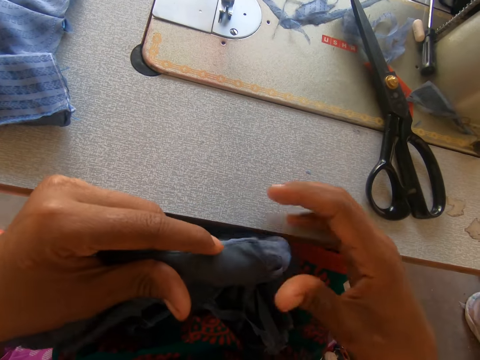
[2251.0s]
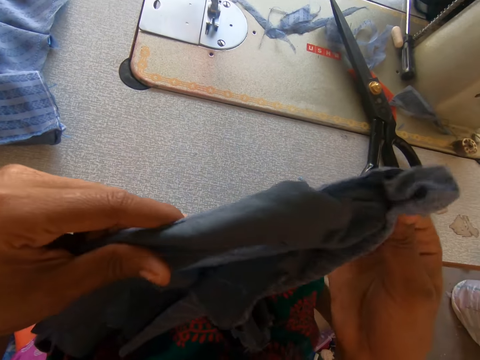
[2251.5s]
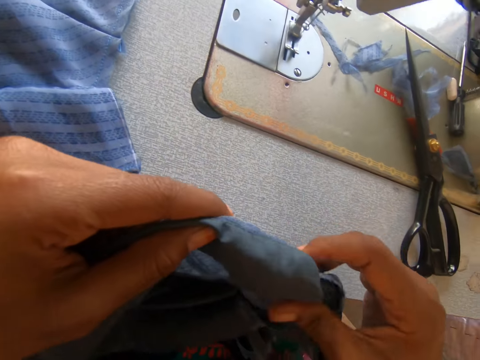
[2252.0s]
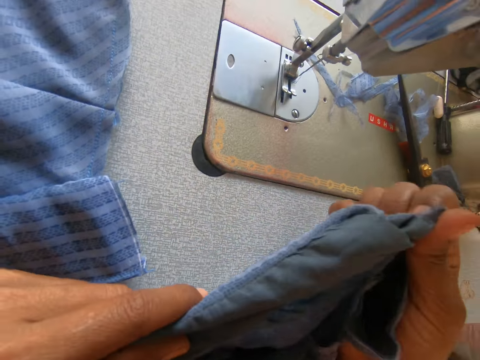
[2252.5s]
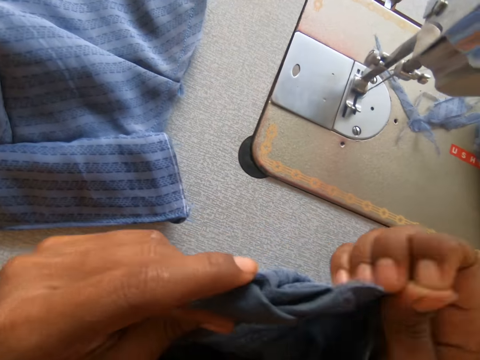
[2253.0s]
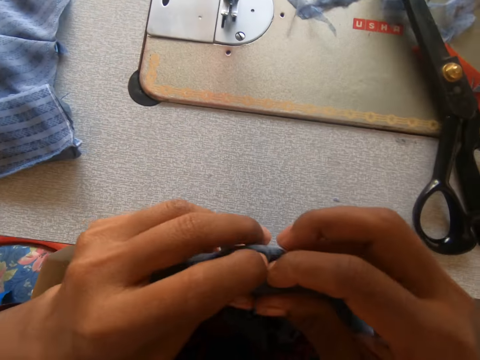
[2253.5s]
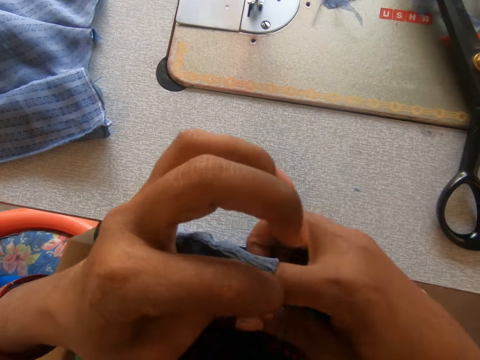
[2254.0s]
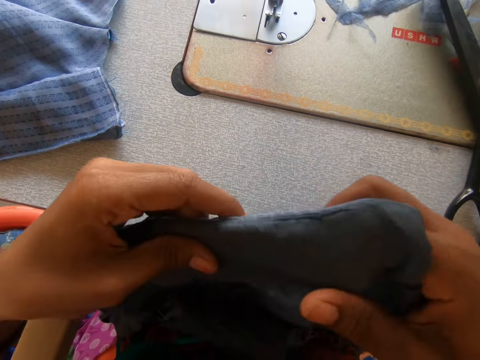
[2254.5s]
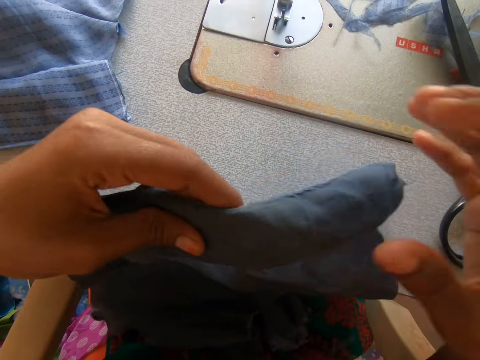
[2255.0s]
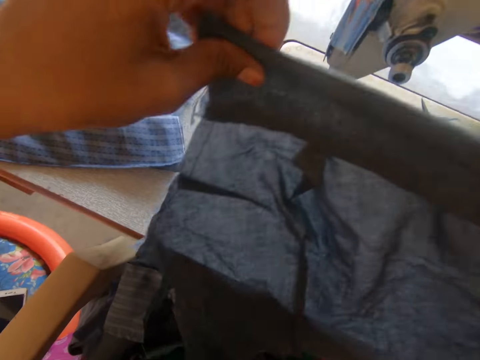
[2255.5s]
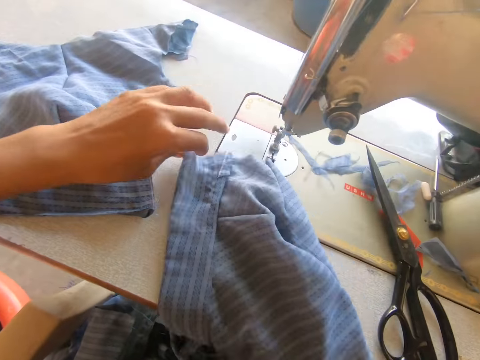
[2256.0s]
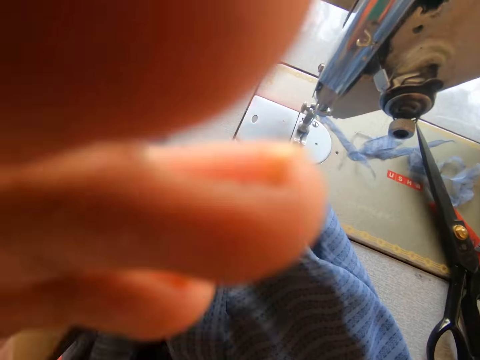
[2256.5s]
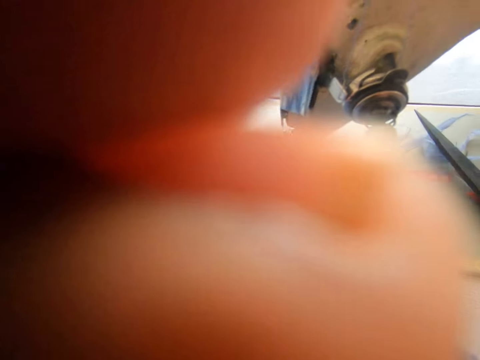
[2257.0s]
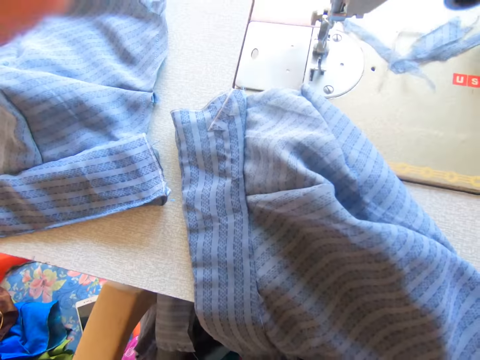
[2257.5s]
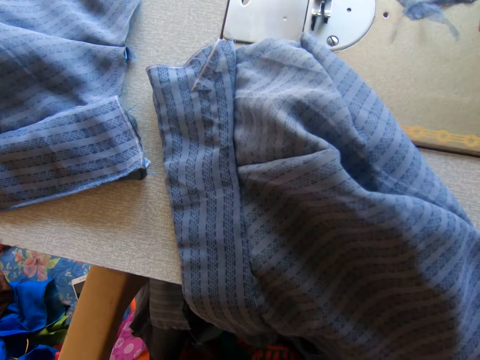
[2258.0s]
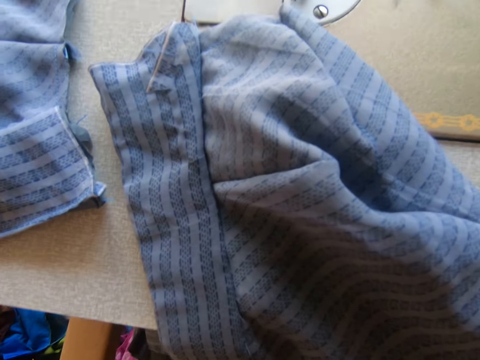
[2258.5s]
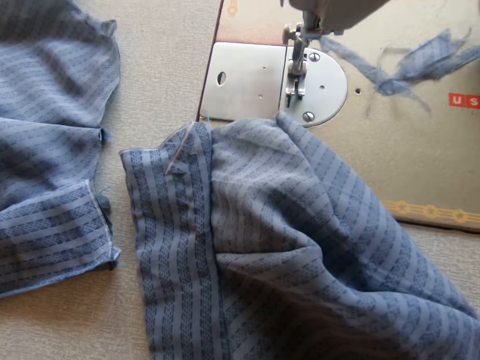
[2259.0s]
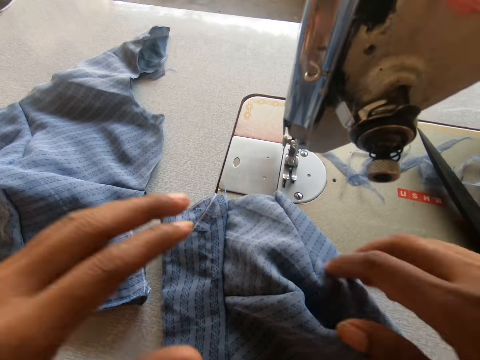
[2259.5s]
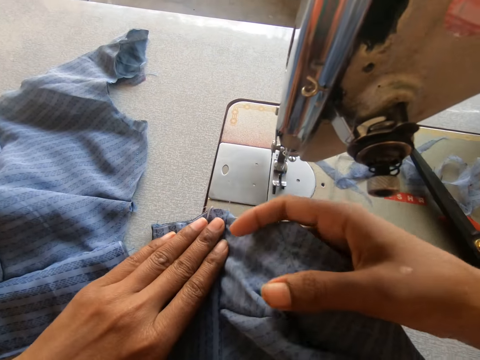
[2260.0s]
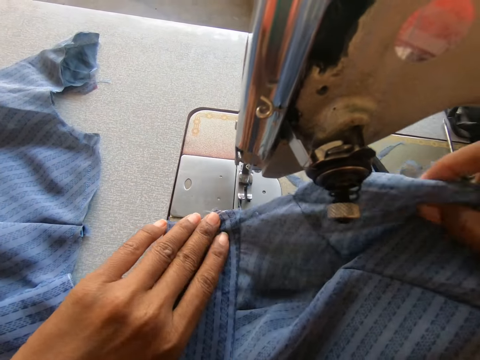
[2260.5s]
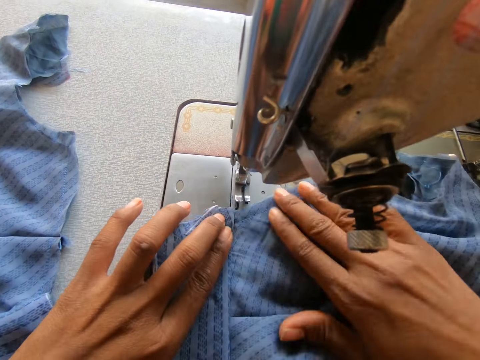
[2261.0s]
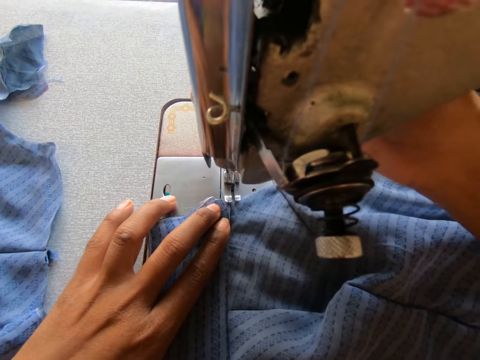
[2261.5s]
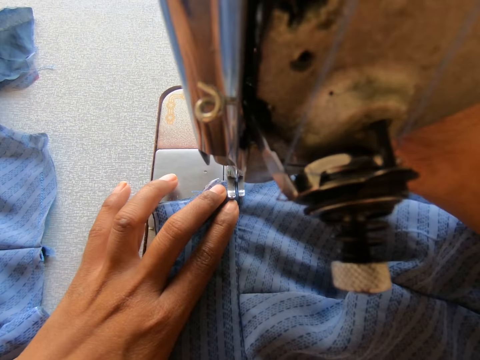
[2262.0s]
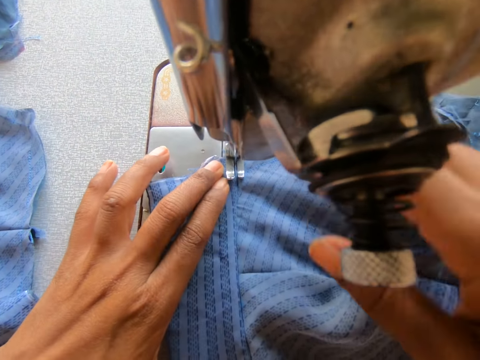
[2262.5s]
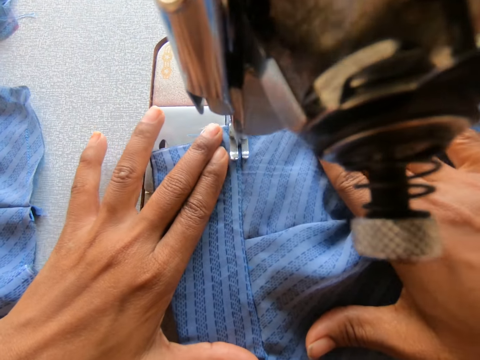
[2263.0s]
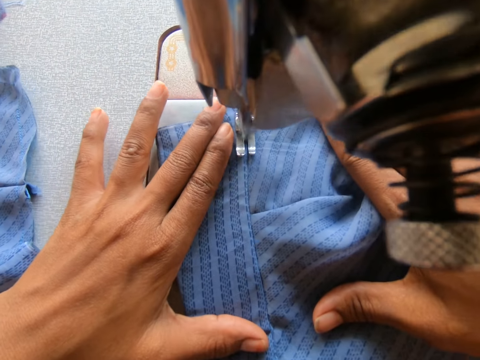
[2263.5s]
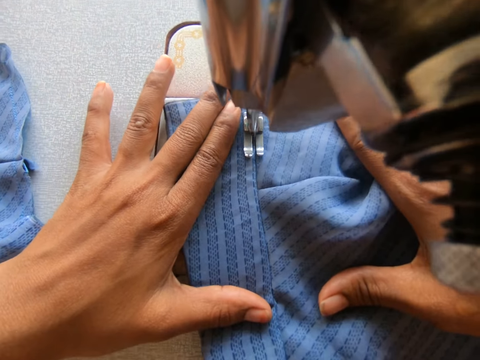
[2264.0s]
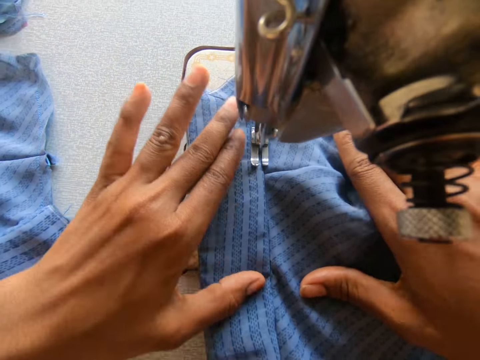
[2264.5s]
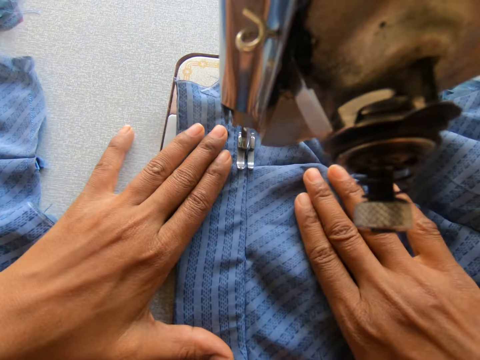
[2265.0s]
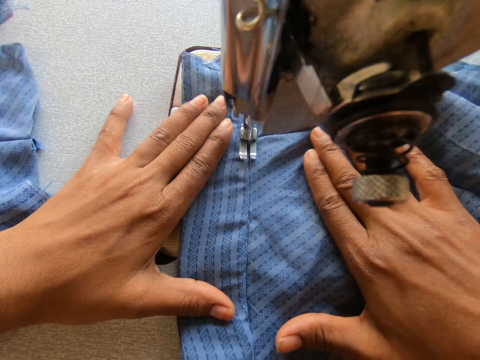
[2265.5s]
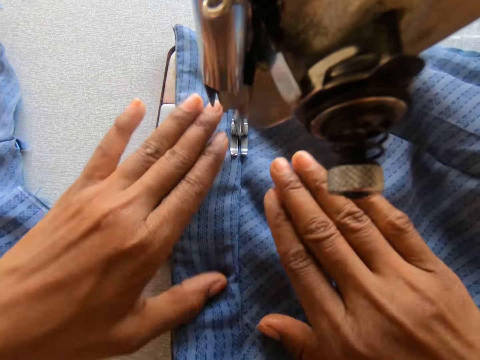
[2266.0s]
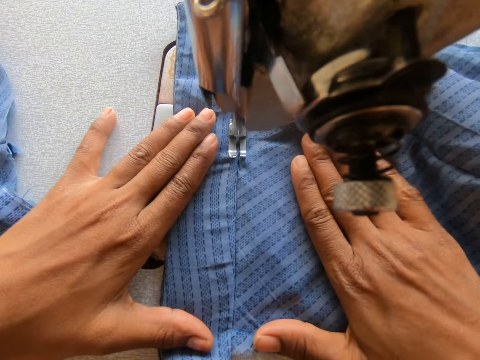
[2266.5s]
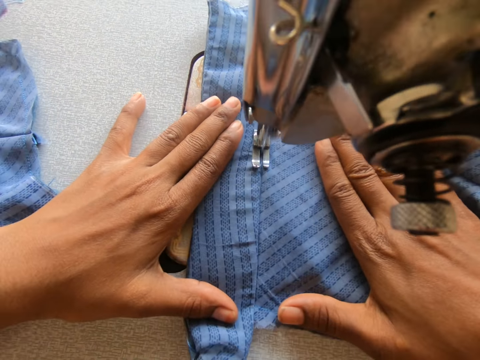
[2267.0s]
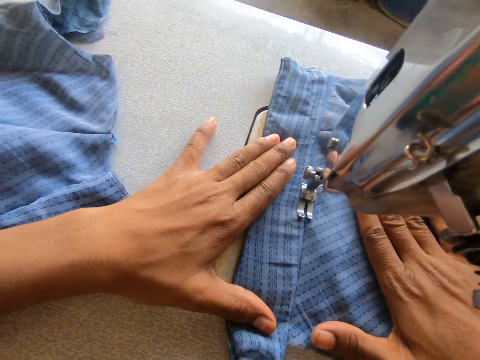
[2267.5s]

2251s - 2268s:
The camera wearer drops the cloth on the sewing machine. They touch the camera. They put the garment under the presser foot. They sew the cloth with the sewing machine.

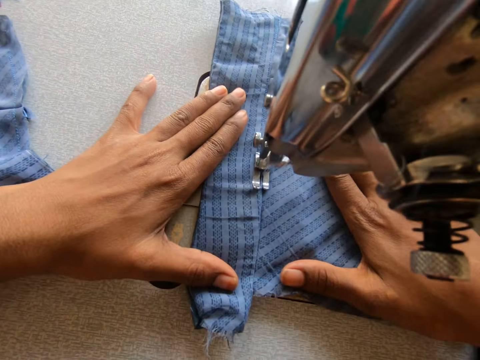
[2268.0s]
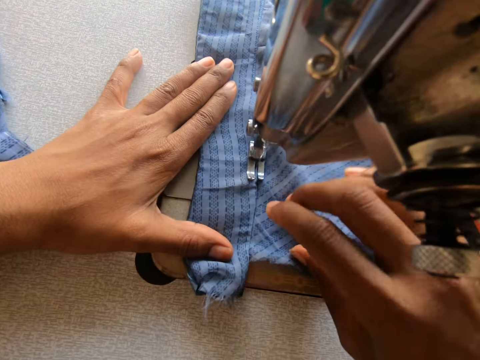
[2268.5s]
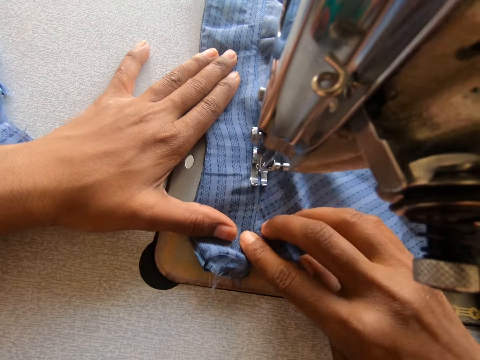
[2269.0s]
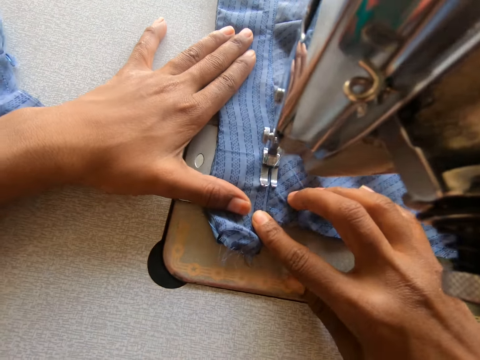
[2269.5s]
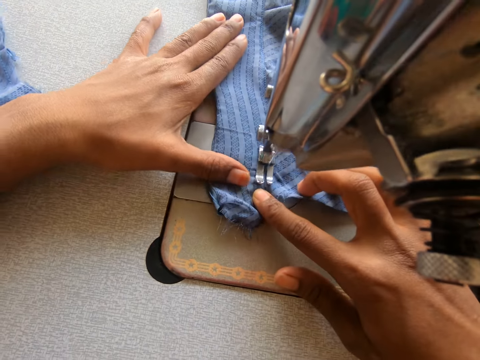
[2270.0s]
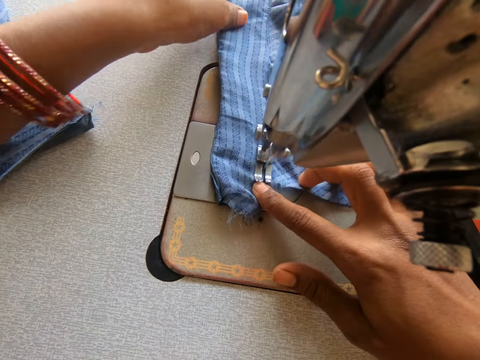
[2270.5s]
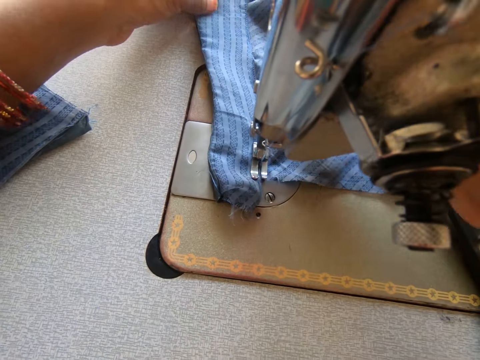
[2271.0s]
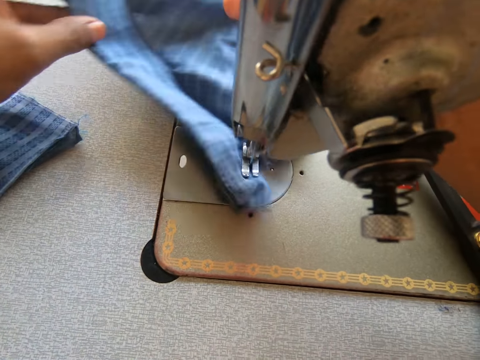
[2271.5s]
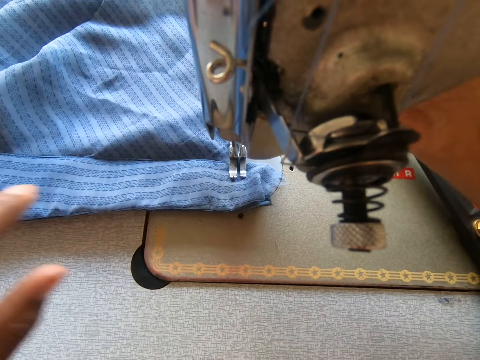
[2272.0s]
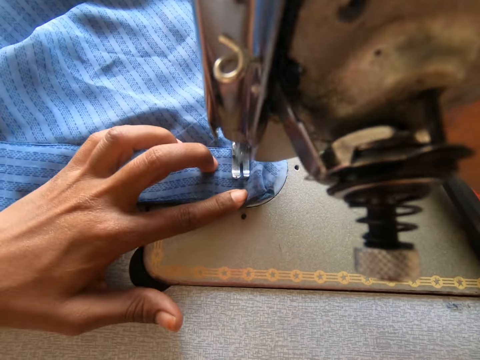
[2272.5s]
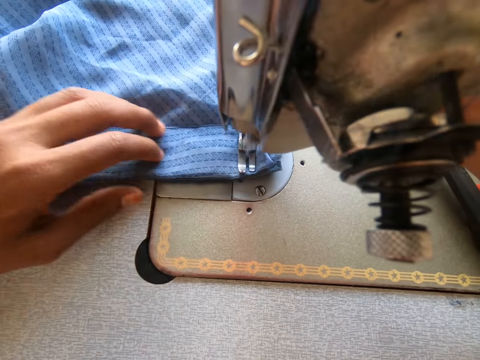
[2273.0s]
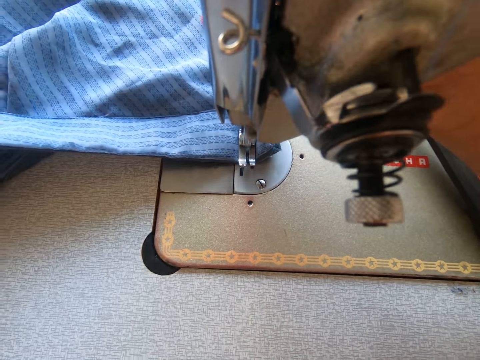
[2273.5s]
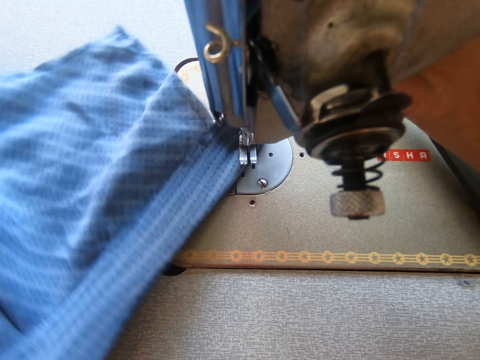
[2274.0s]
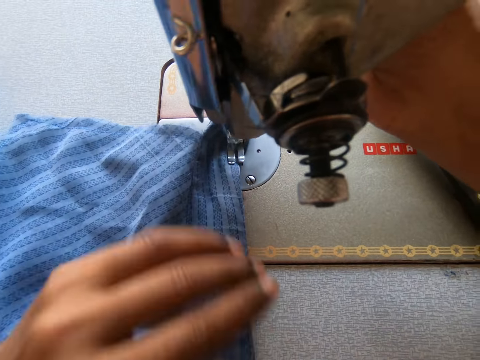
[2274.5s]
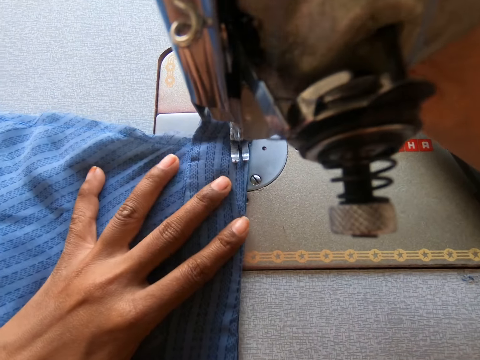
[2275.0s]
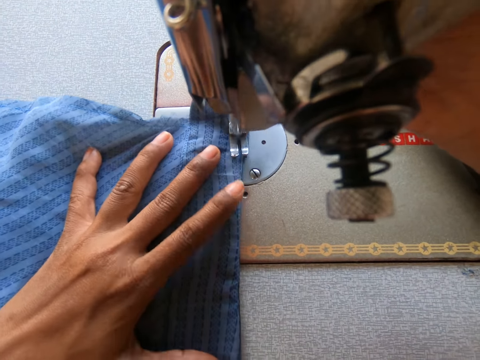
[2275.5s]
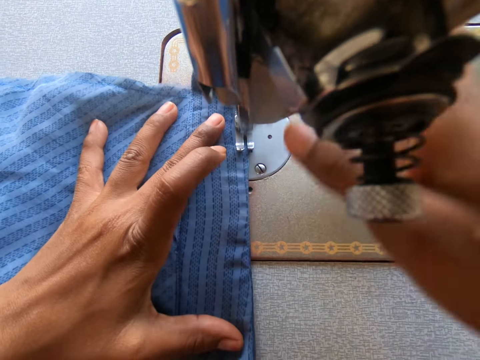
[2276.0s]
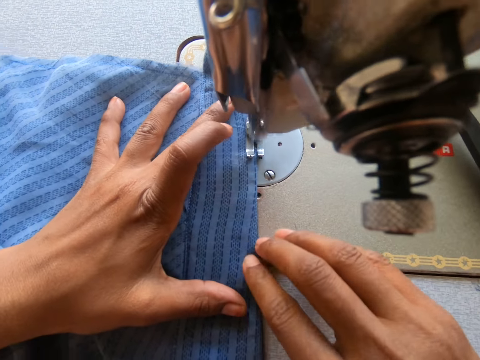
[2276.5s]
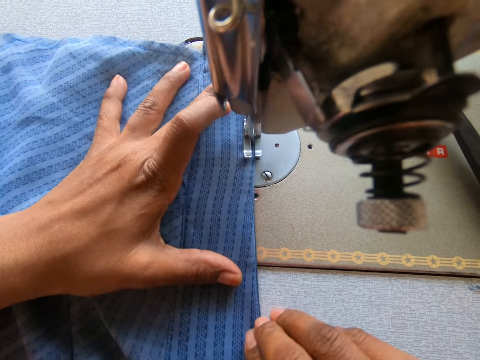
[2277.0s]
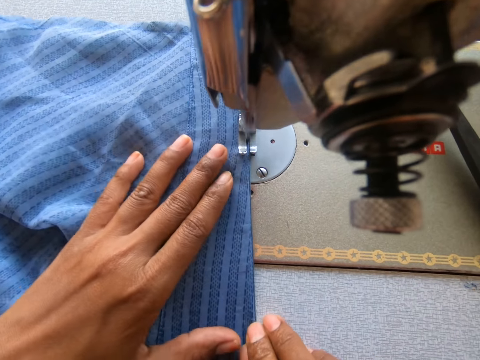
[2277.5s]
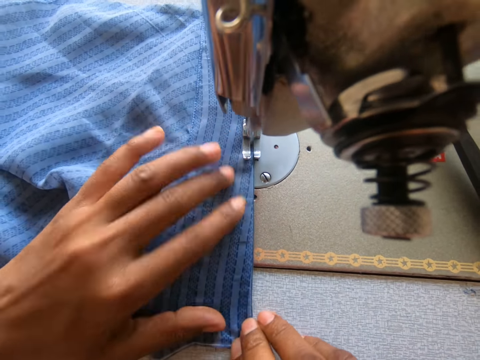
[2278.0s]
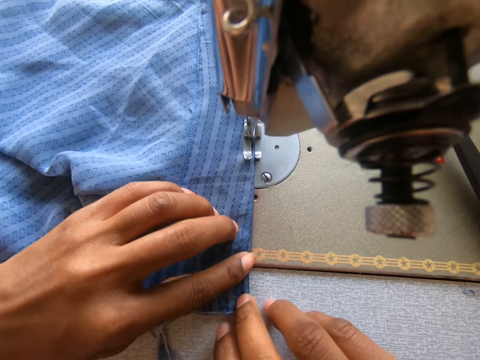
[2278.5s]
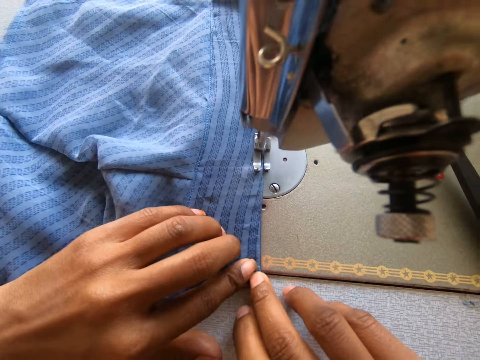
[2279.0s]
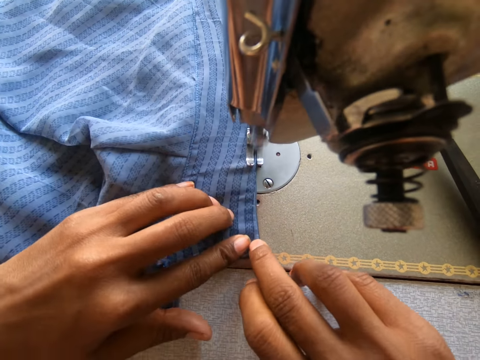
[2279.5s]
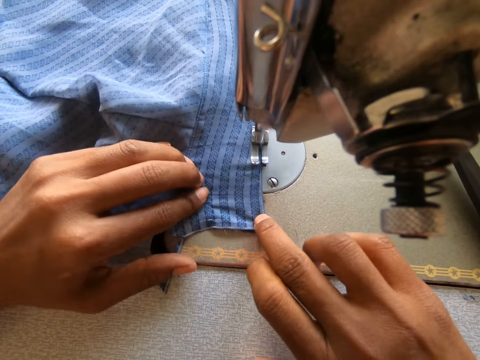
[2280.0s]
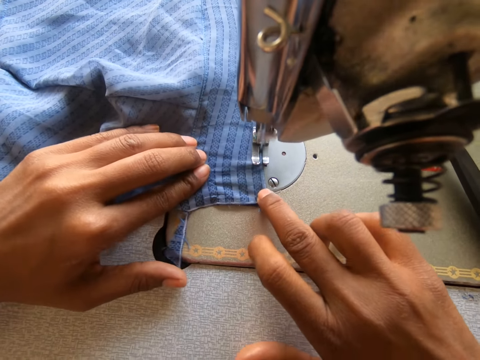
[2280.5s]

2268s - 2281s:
The camera wearer turns a garment. They sew the garment.
